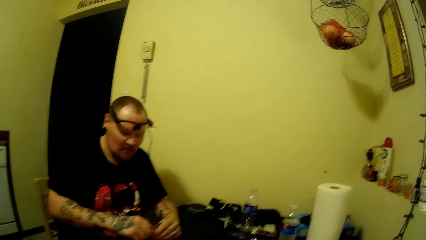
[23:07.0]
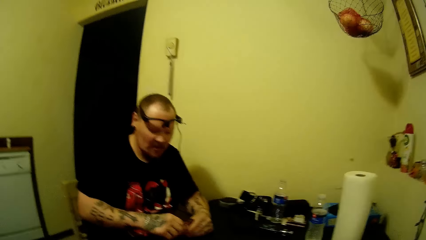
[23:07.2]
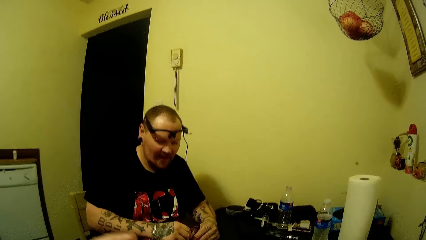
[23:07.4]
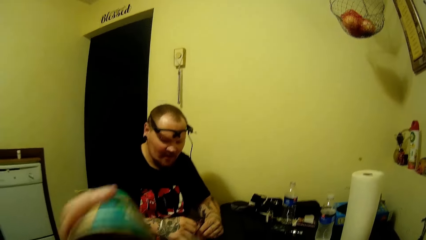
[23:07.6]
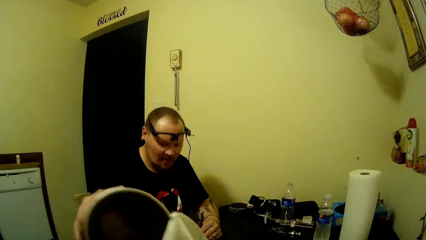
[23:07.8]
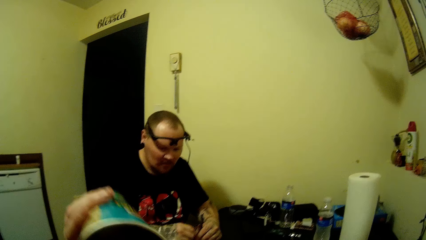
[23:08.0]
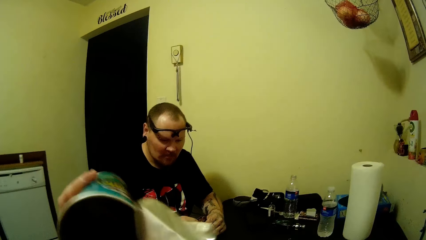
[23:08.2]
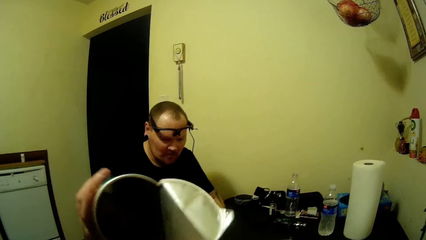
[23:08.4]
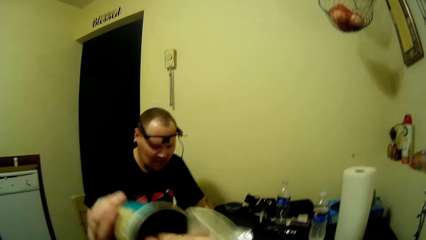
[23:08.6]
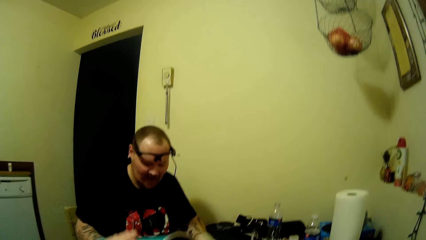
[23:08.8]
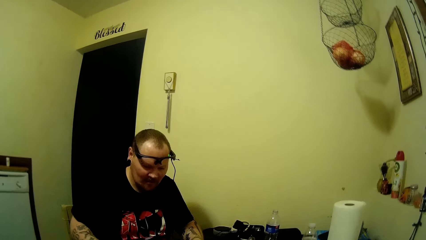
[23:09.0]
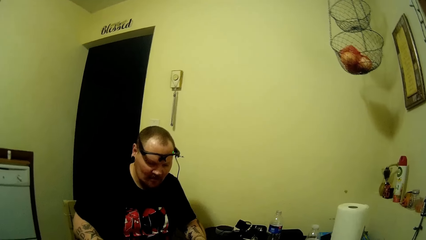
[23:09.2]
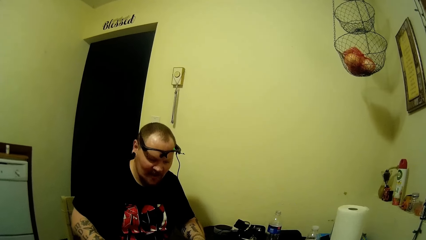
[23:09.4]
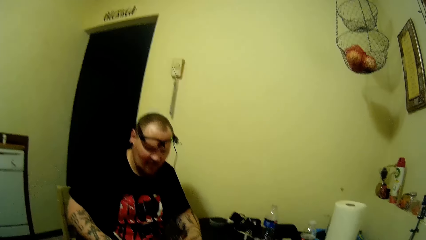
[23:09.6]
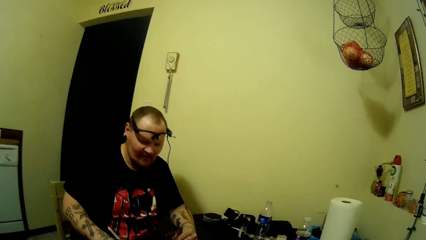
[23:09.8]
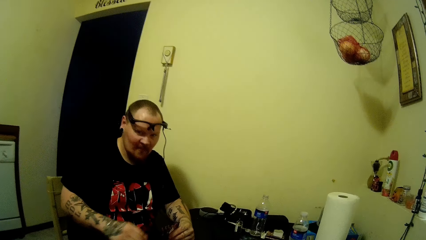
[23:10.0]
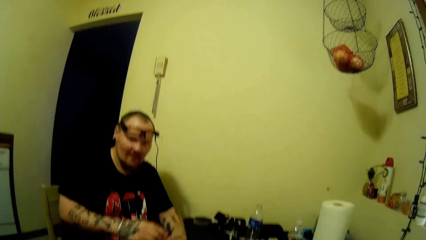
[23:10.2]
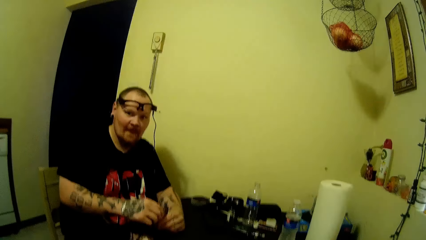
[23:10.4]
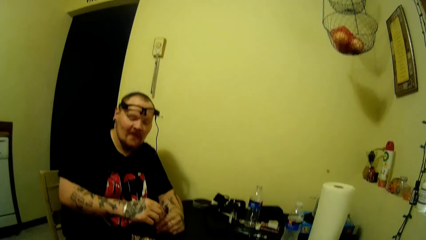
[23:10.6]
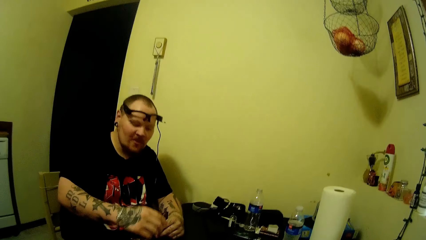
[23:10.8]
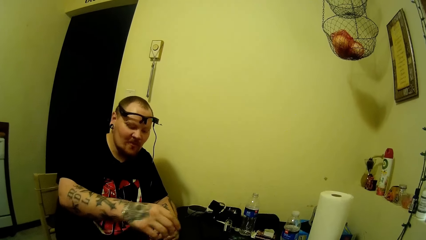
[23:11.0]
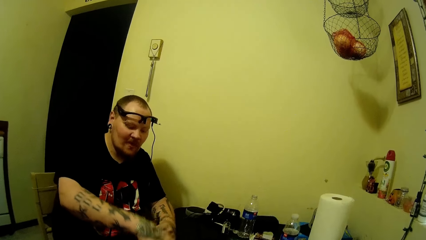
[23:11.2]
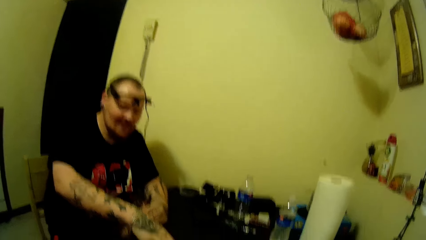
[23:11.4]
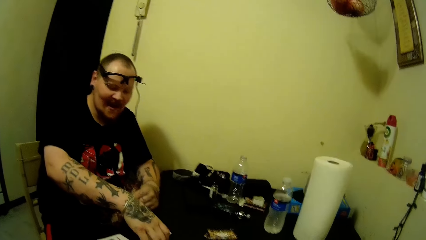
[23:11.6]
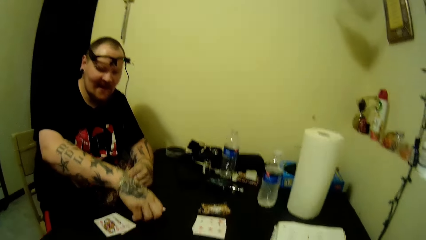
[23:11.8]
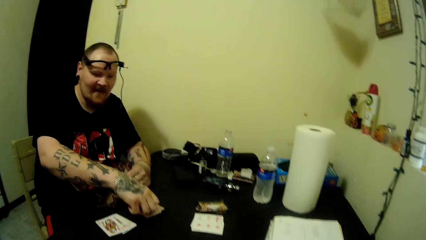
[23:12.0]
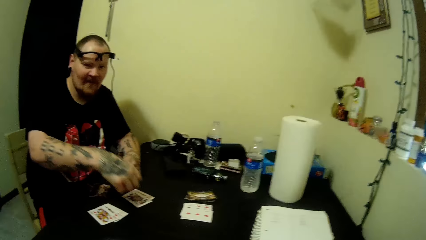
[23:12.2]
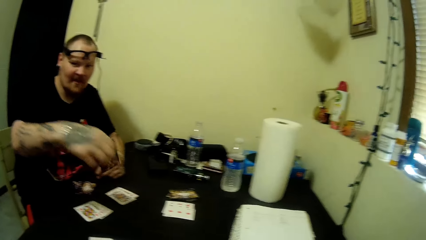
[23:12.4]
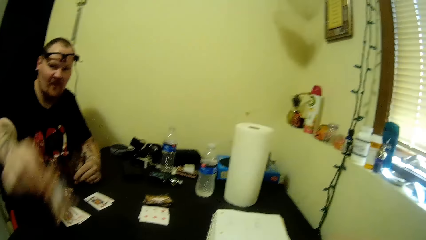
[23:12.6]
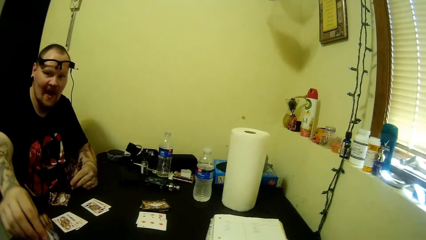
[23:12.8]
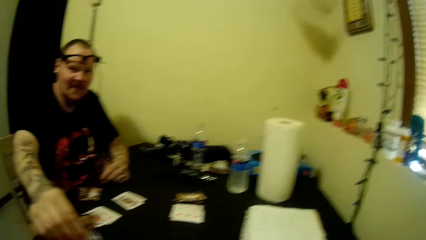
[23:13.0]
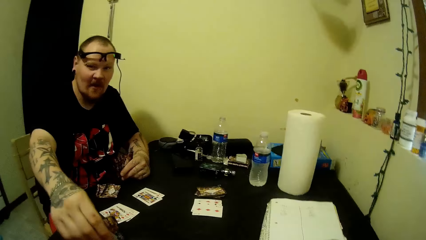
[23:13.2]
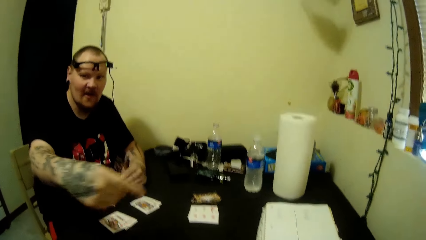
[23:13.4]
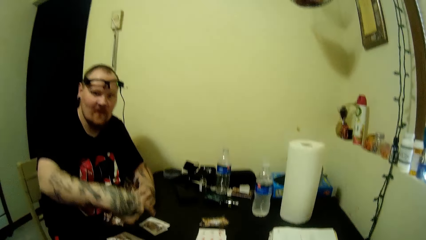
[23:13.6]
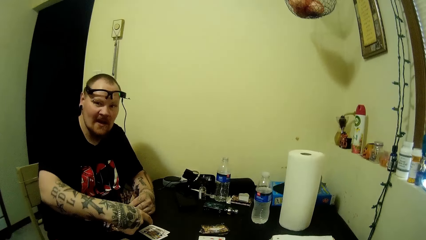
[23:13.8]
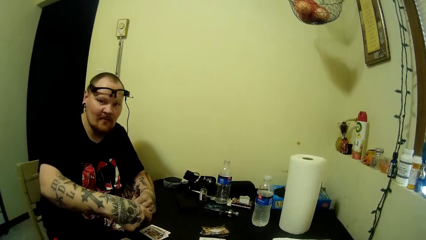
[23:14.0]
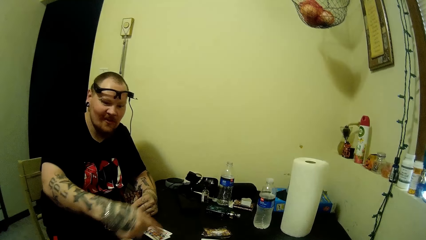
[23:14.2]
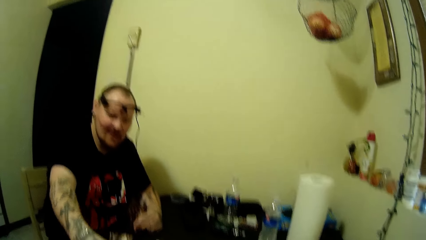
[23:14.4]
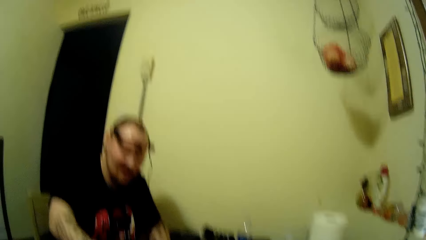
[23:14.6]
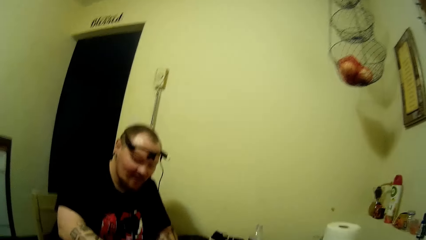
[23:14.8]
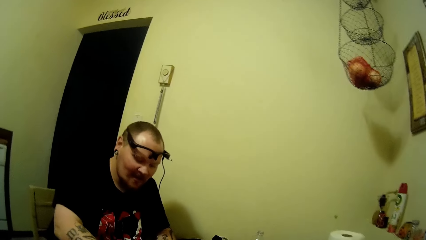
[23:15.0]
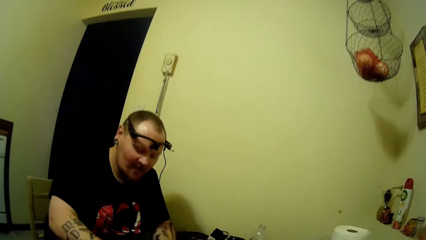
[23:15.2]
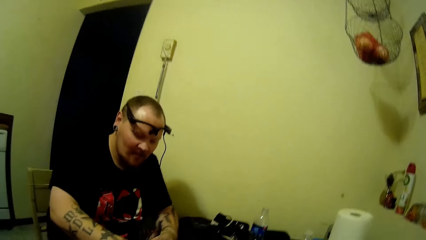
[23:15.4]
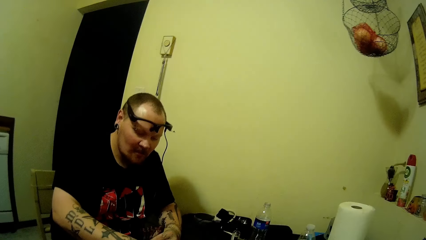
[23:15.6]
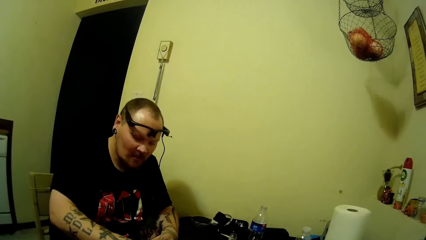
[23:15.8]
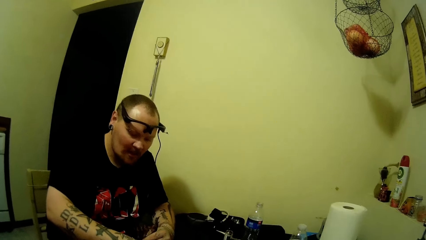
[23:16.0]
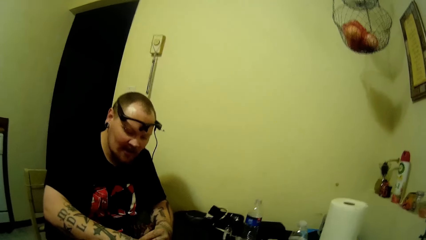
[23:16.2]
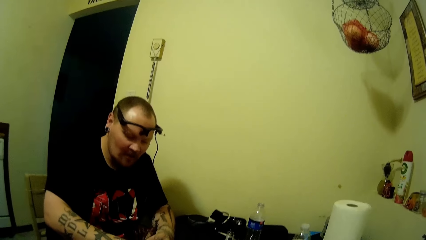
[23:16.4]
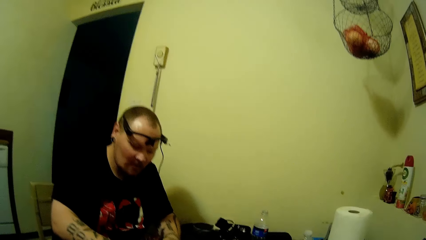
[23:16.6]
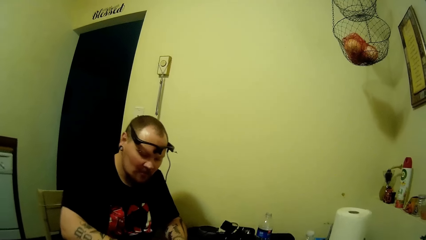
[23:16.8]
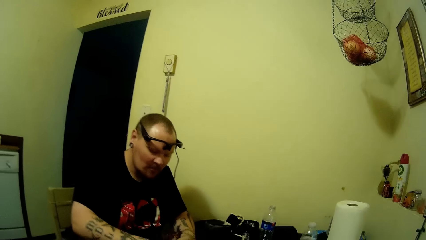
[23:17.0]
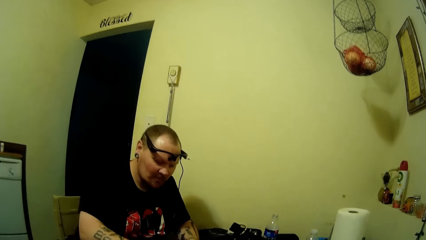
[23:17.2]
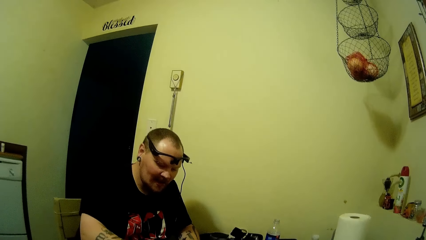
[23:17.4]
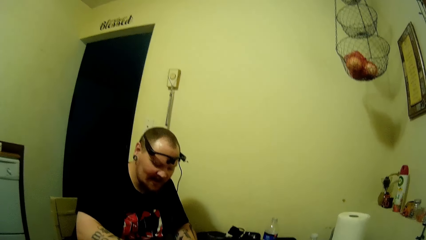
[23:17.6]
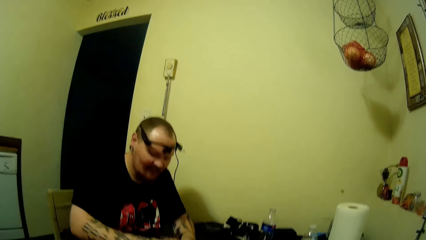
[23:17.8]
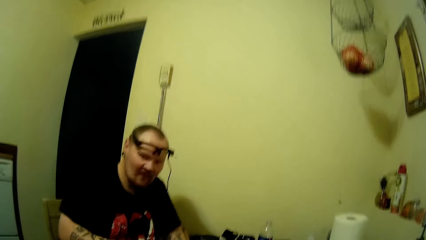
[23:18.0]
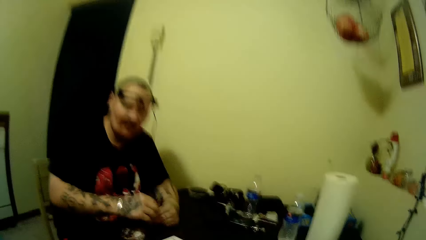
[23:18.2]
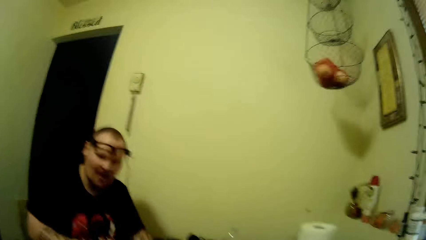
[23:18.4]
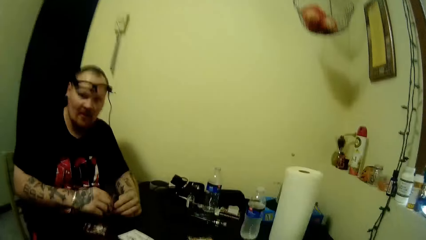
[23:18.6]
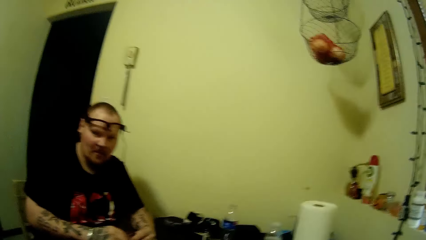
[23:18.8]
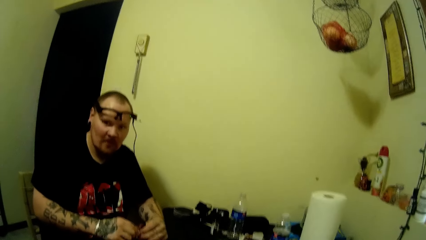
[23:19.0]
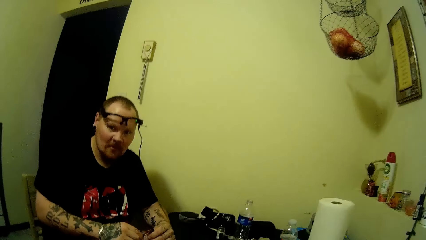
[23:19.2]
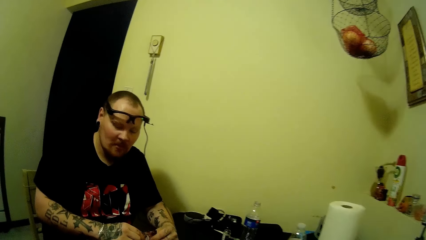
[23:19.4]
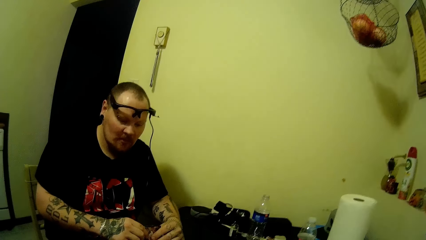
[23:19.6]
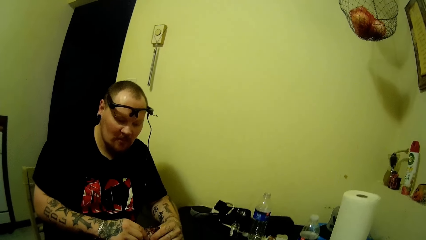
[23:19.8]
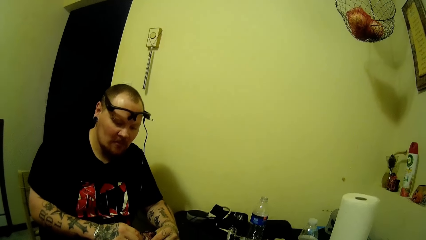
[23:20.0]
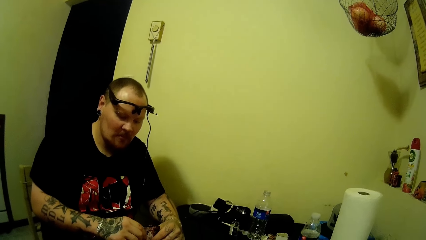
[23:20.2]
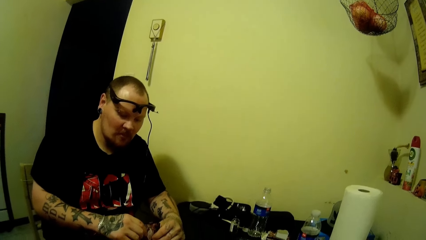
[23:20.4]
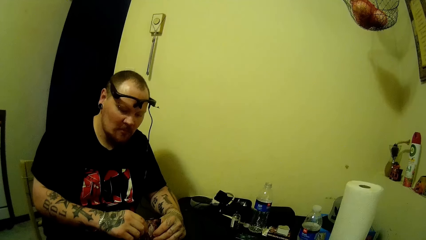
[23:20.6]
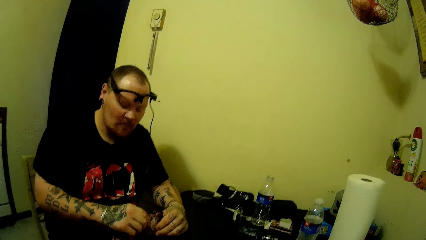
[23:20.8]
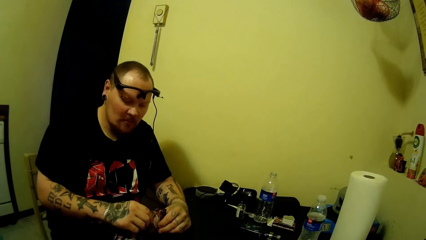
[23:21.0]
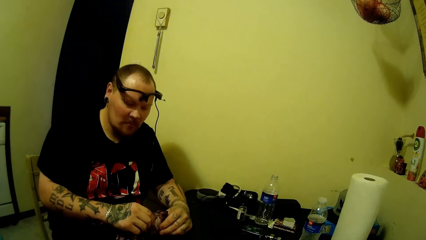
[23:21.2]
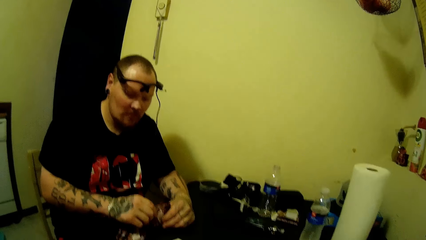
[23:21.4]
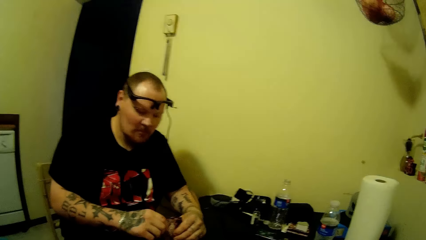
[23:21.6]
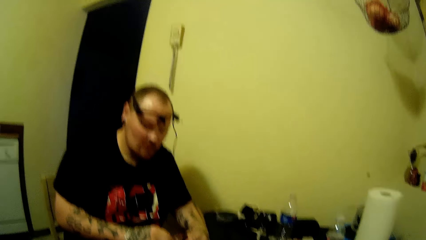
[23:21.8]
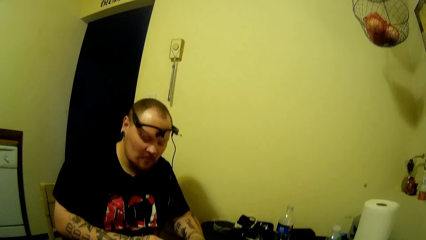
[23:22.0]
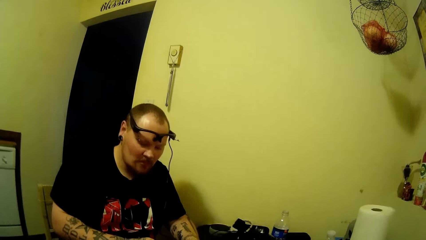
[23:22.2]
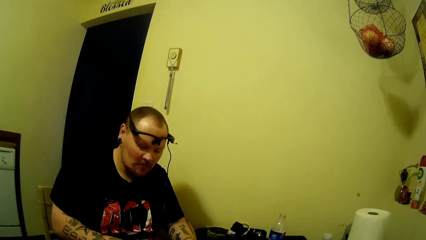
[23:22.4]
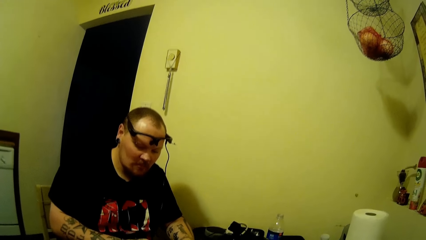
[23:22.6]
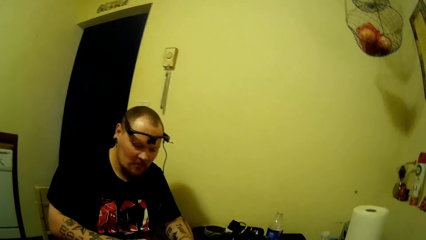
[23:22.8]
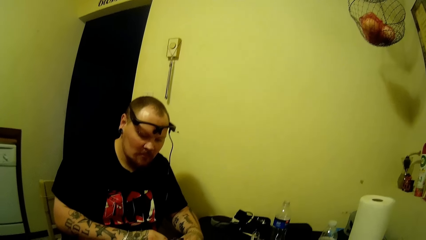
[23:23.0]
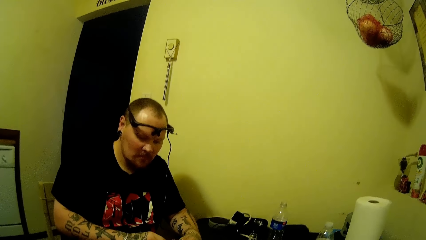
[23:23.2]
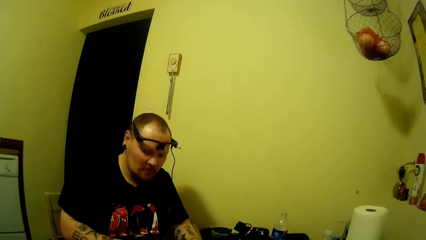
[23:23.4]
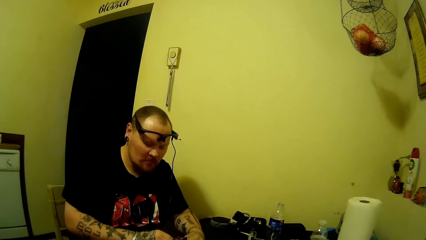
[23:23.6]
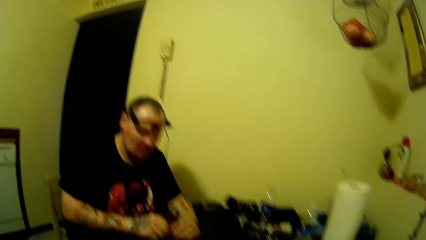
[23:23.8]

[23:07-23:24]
The camera wearer shakes a crisp can. A man takes a card on the table. The man puts a card on the table and moves his hand back and forth.
